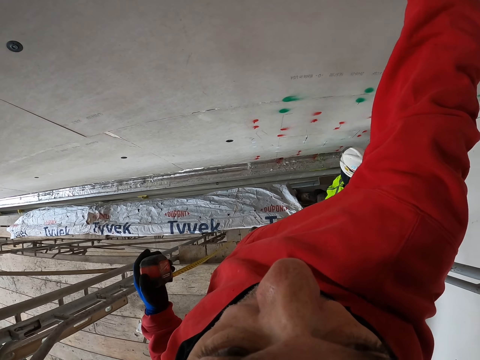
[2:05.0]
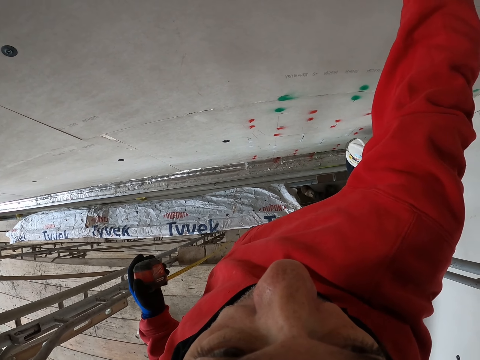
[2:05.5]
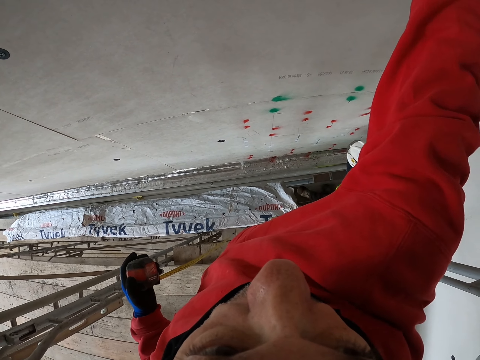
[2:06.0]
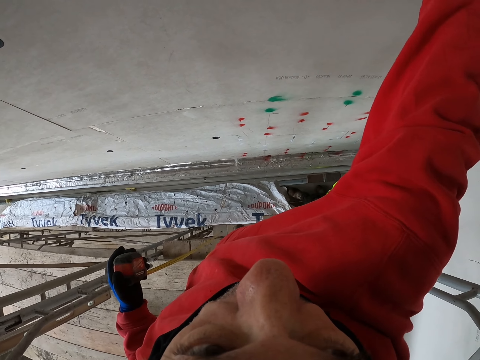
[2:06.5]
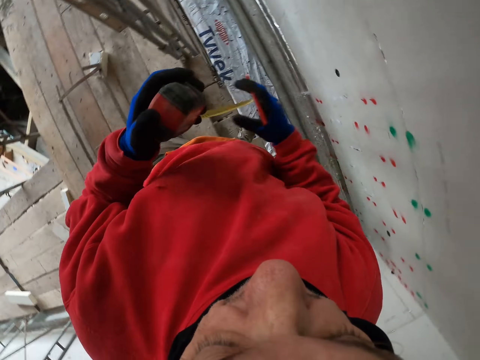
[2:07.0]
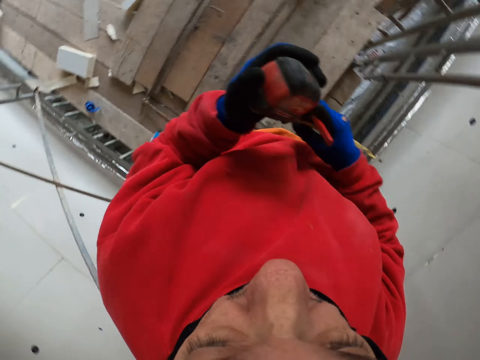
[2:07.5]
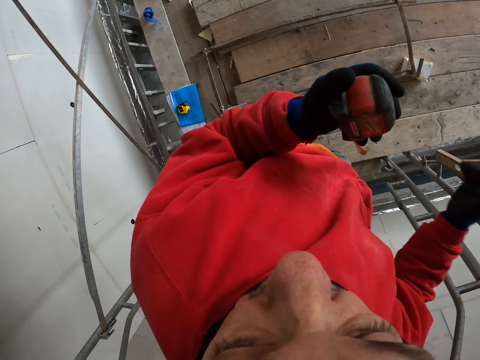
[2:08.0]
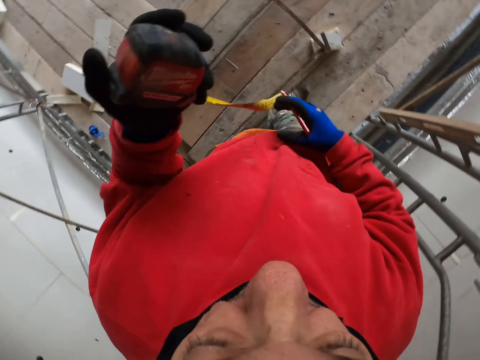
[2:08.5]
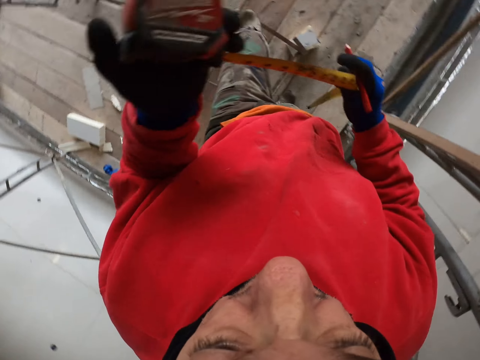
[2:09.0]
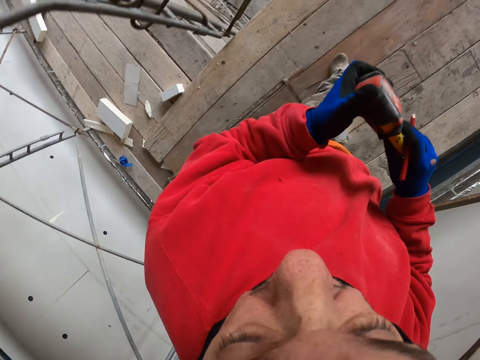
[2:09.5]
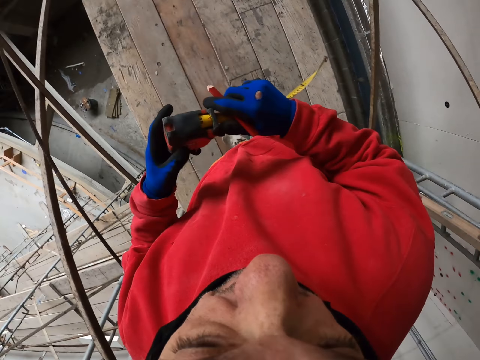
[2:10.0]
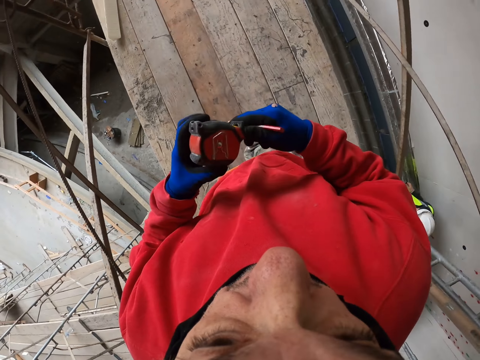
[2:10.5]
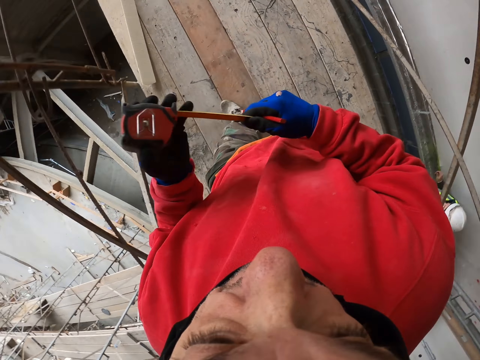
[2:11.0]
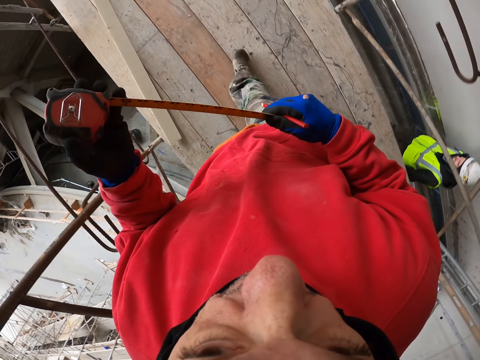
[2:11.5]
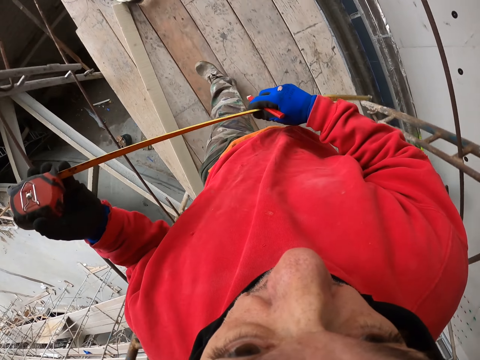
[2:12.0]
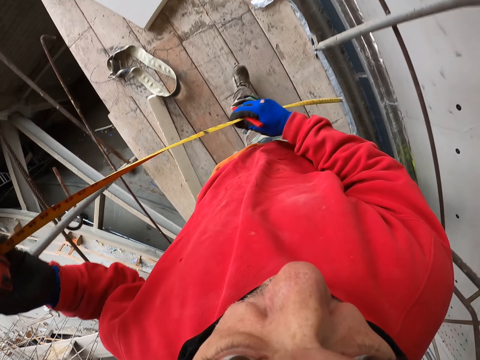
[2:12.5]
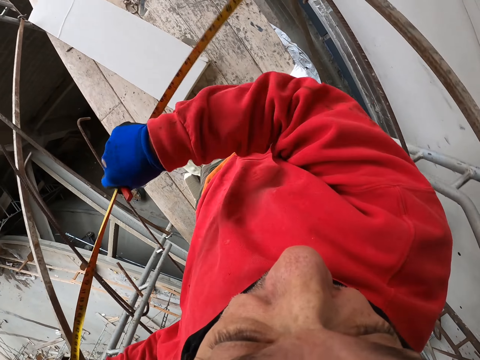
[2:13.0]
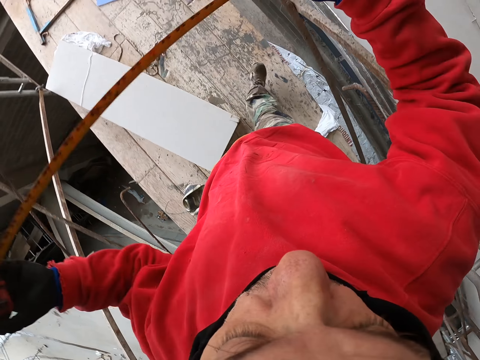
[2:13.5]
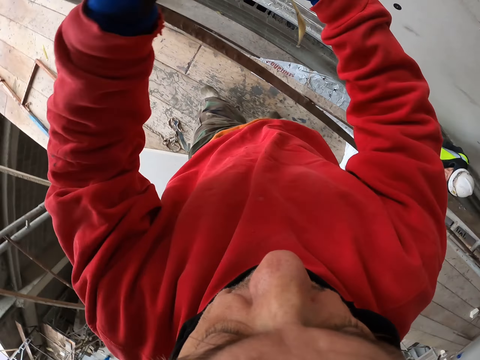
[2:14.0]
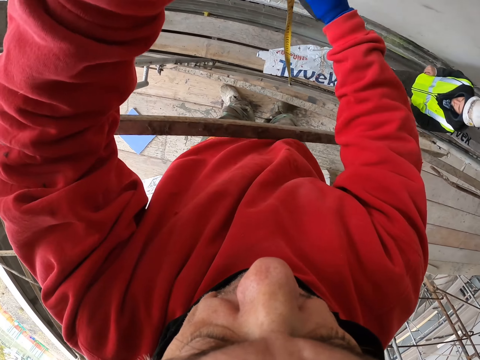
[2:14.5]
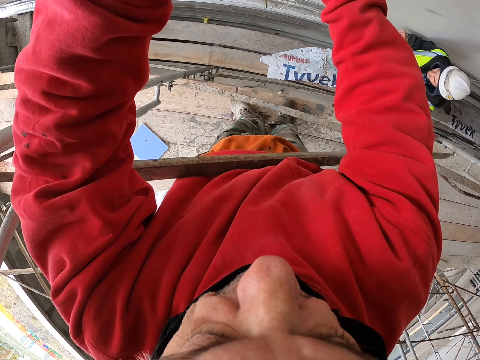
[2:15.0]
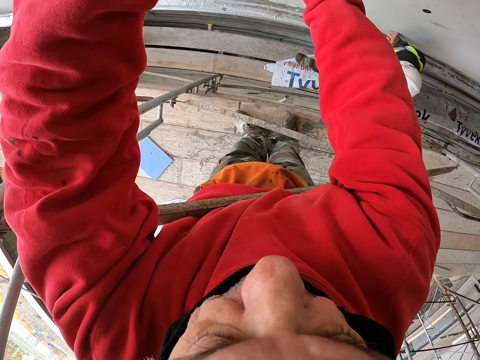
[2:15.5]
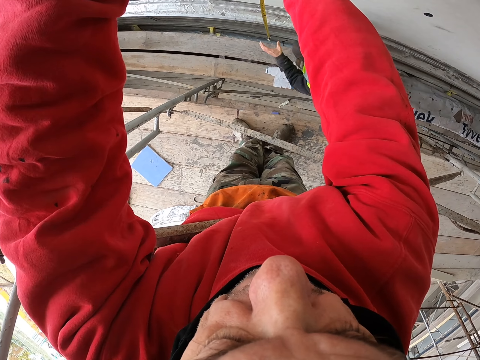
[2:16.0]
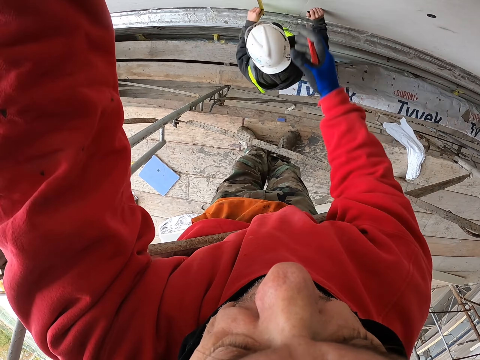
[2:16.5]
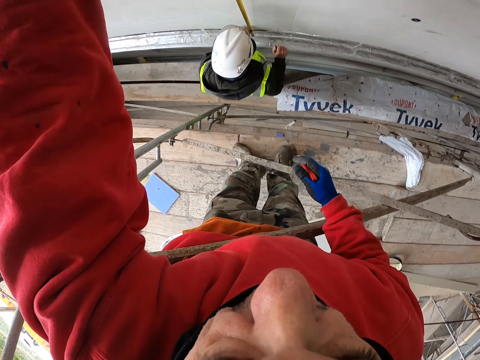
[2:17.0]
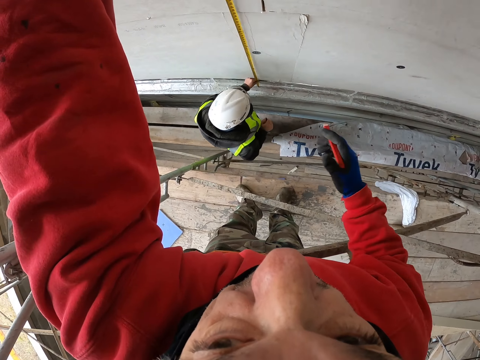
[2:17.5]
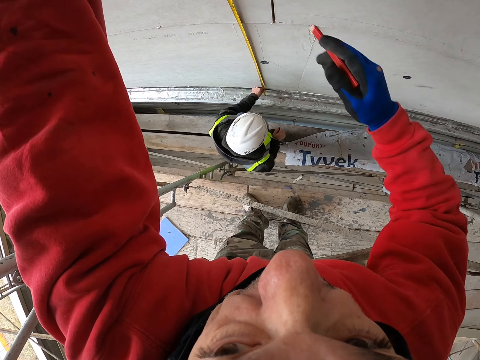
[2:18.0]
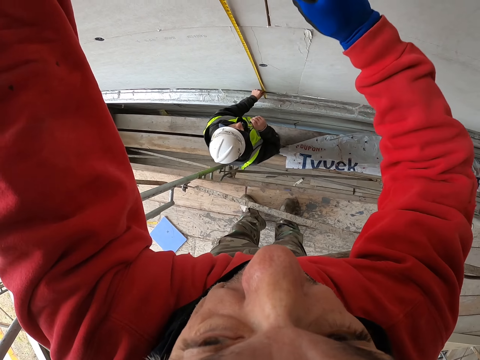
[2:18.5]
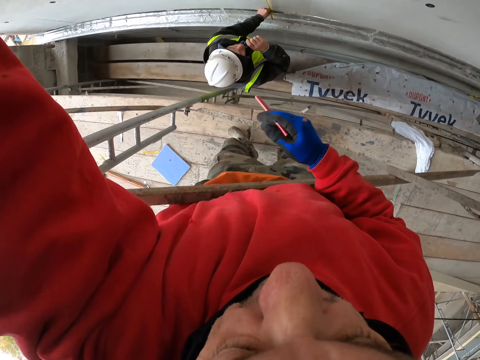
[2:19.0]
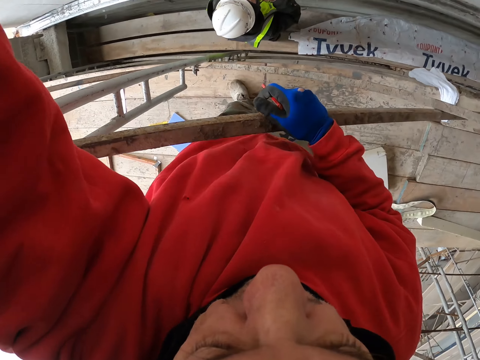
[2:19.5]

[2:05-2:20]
The camera wearer holds the tape measure and pushes back the steel measure. They hold the pen and hold the tape measure. They walk on the scaffold. A man walks on the scaffold. The camera wearer holds the tape measure. The man grabs the tape measure. The camera wearer measures the board with the tape measure and raises the hand.

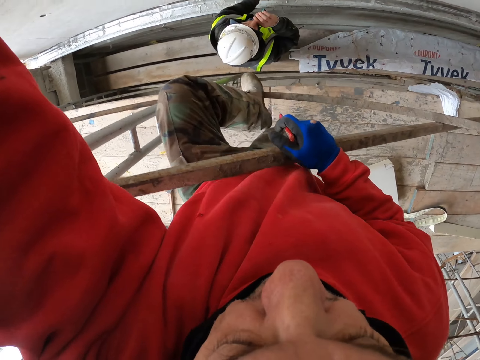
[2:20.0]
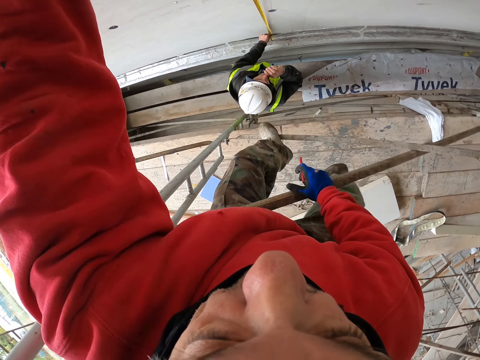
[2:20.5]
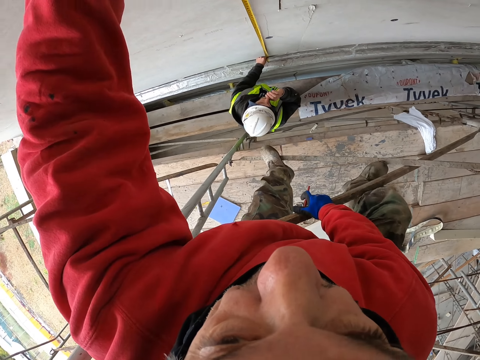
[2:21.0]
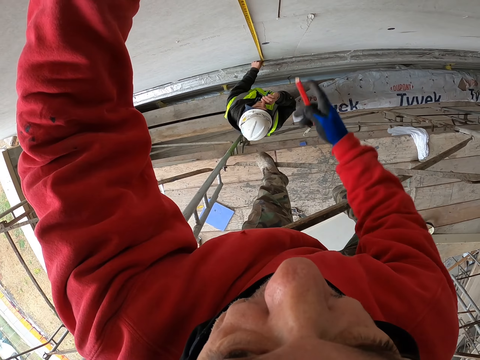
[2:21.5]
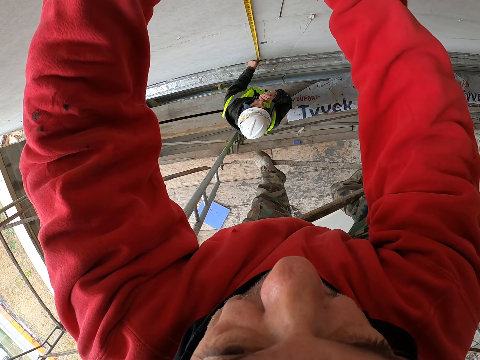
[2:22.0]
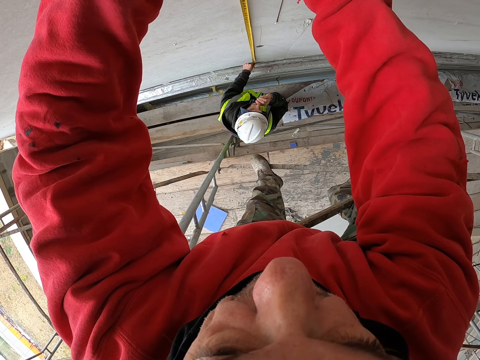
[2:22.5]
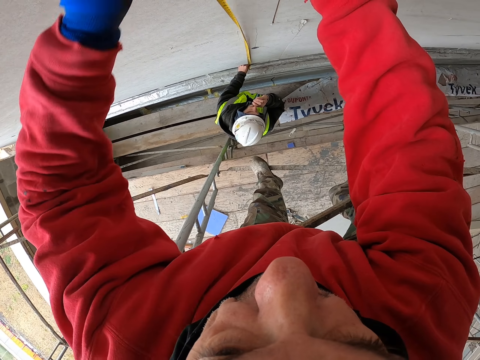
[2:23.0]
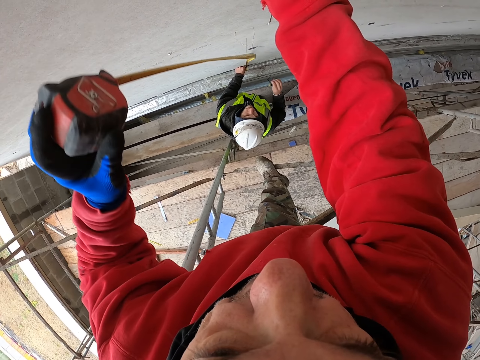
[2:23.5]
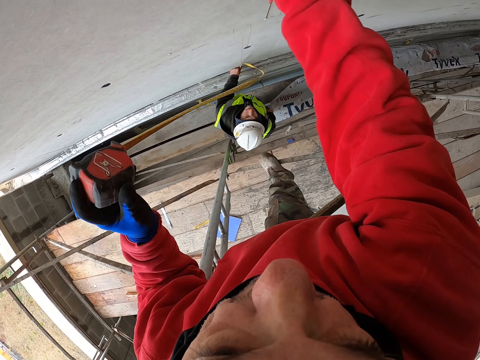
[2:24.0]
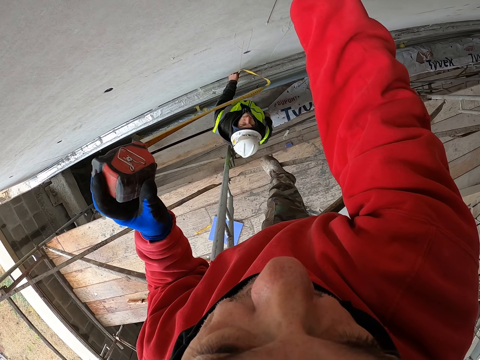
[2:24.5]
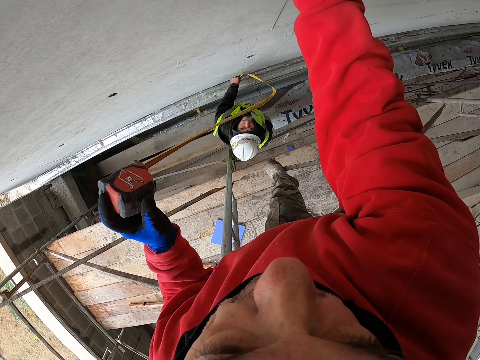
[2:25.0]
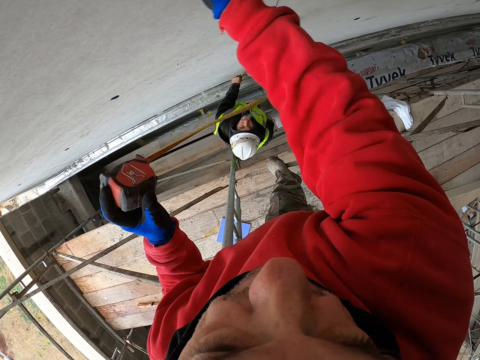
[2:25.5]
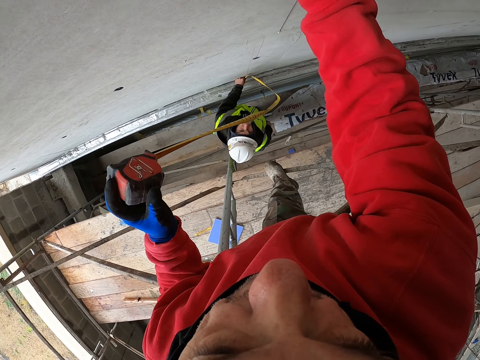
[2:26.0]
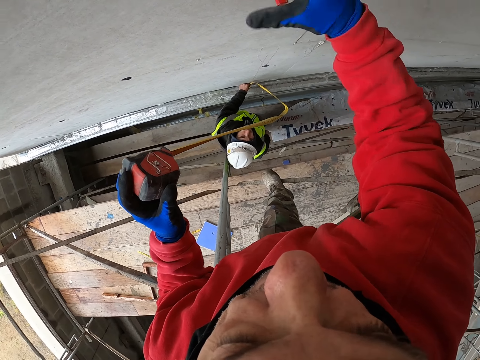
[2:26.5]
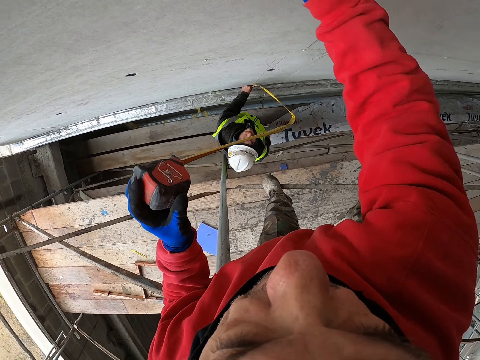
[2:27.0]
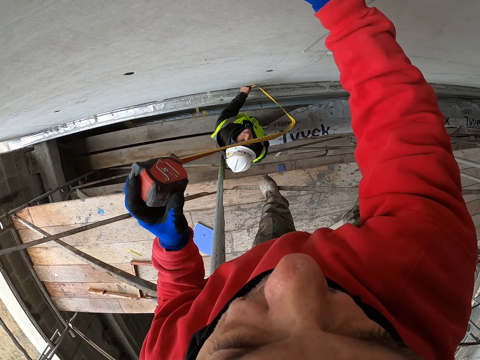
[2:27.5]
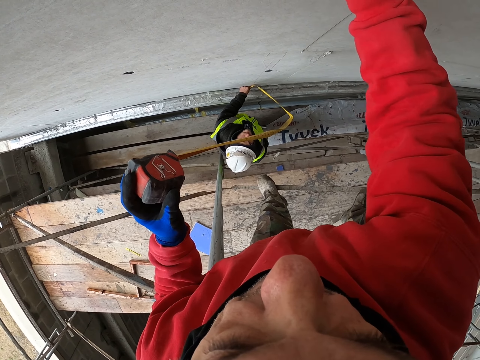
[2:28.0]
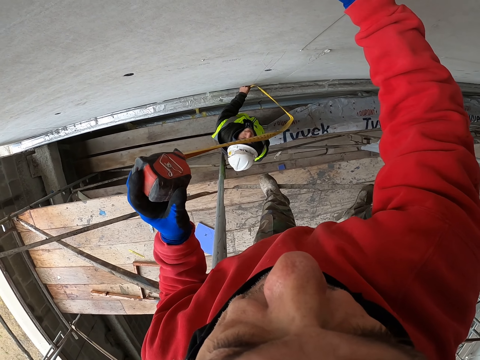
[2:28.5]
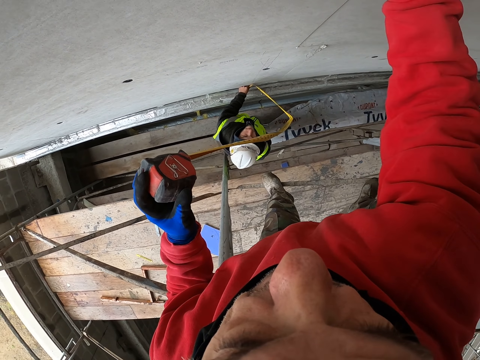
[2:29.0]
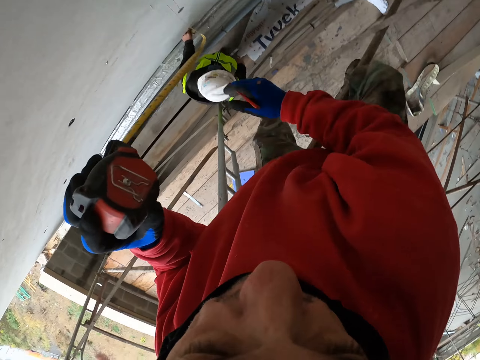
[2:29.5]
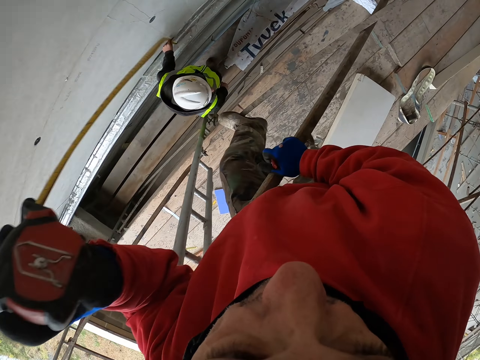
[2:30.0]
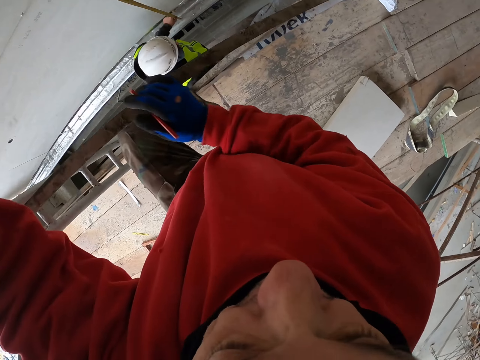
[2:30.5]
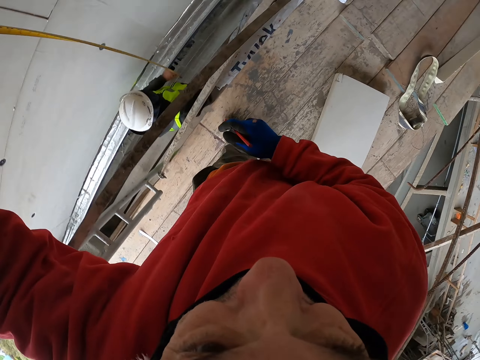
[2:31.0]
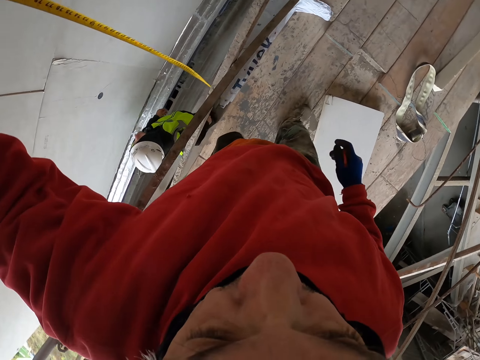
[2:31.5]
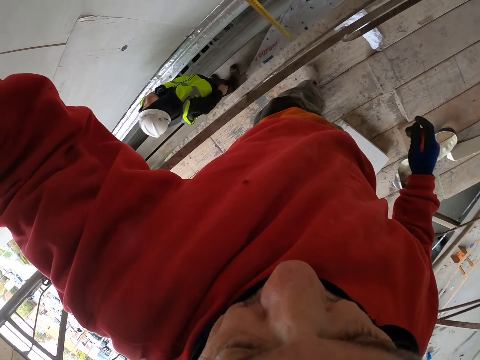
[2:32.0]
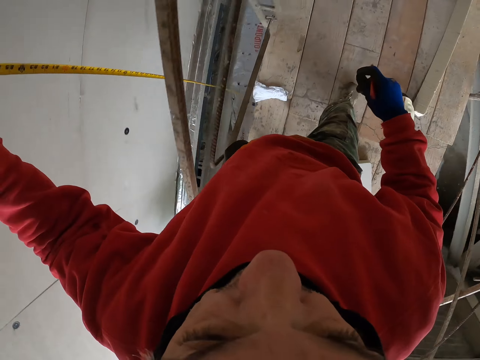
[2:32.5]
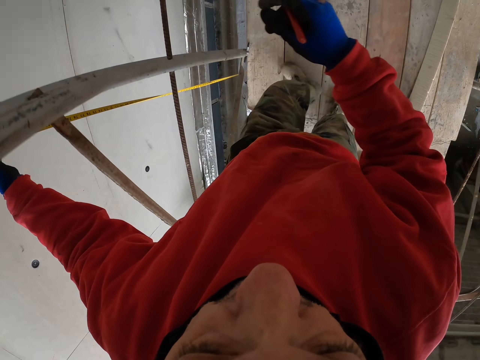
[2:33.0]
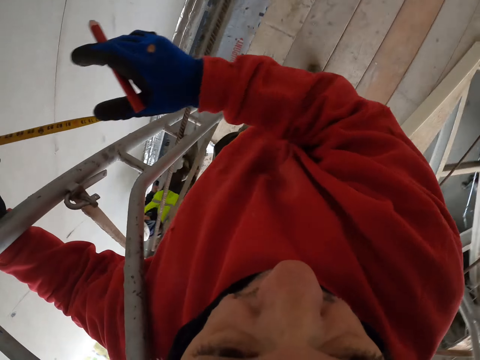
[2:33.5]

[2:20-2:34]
The camera wearer climbs up the metal and marks the board with a pencil. They remove the tape measure from the board, hold the tape measure, and mark the wall. They climb down the metal and hold the metal. A man ungrabs the tape measure. The camera wearer walks on the scaffold.
